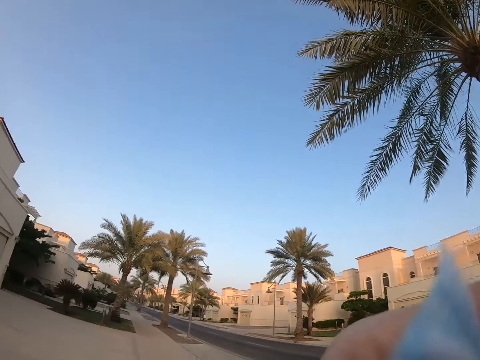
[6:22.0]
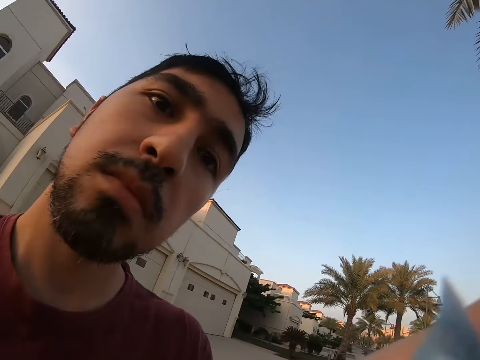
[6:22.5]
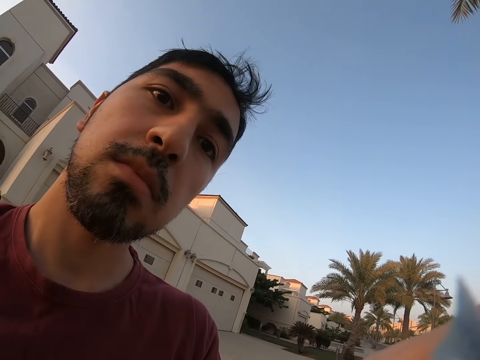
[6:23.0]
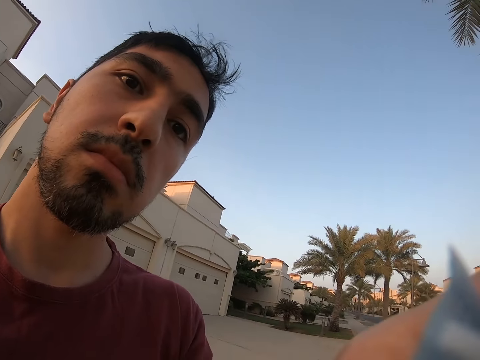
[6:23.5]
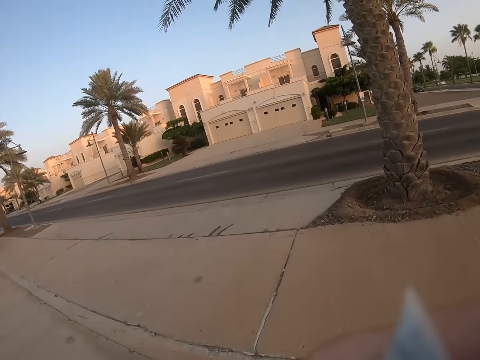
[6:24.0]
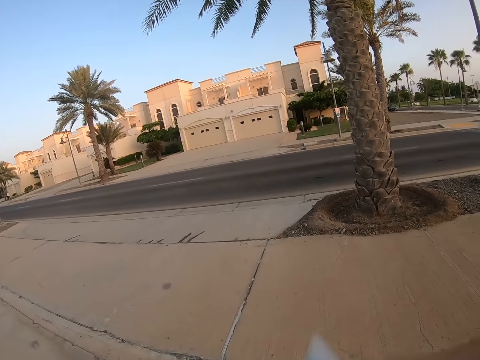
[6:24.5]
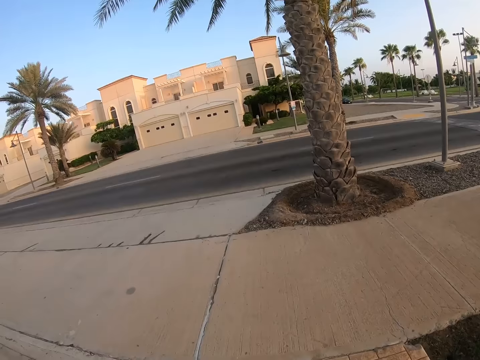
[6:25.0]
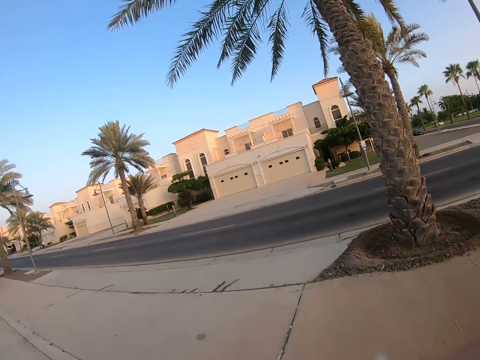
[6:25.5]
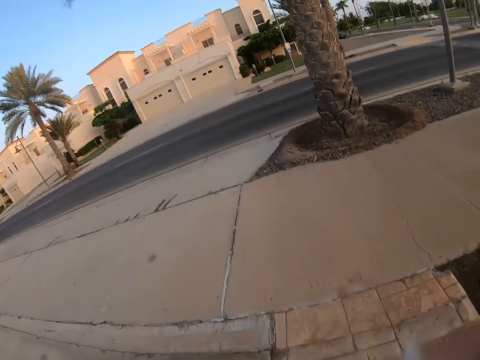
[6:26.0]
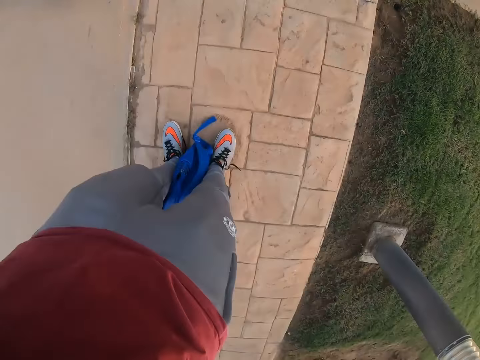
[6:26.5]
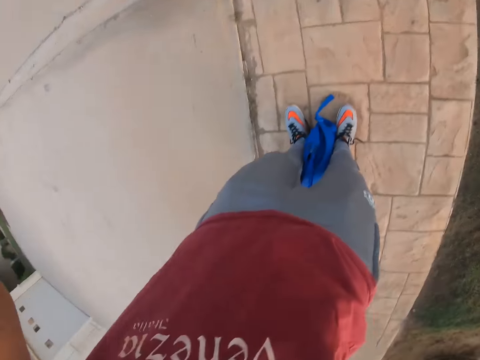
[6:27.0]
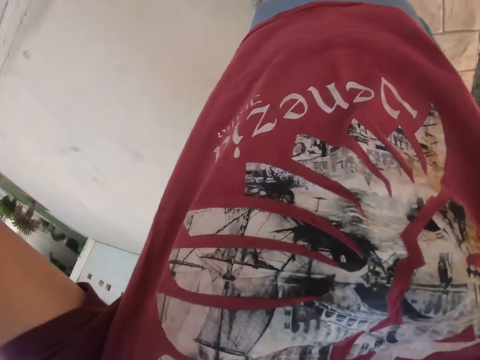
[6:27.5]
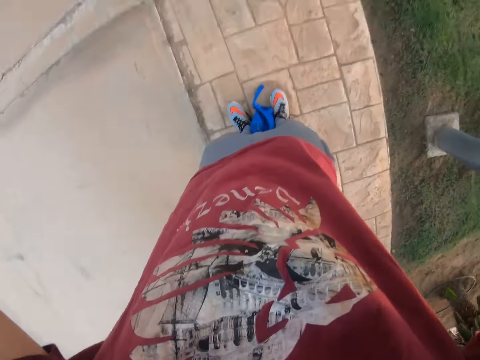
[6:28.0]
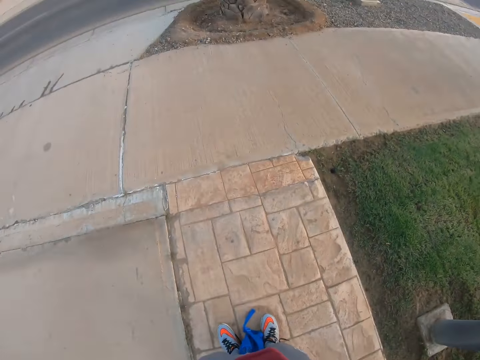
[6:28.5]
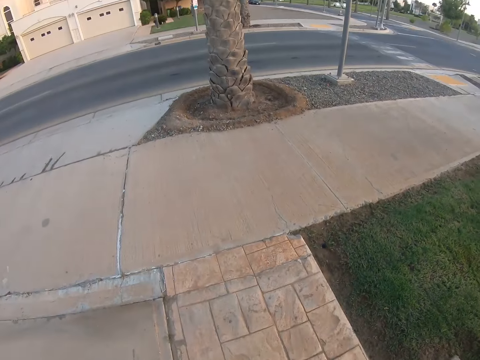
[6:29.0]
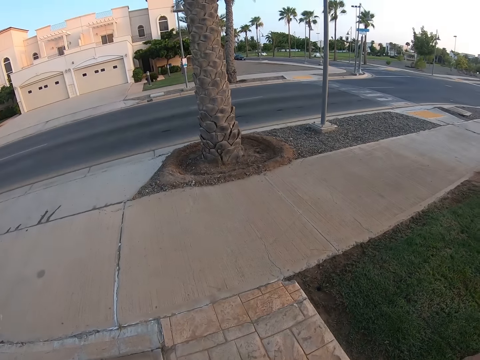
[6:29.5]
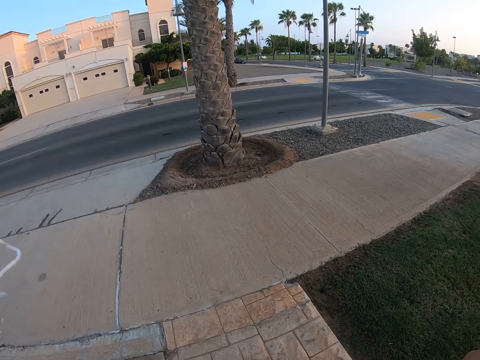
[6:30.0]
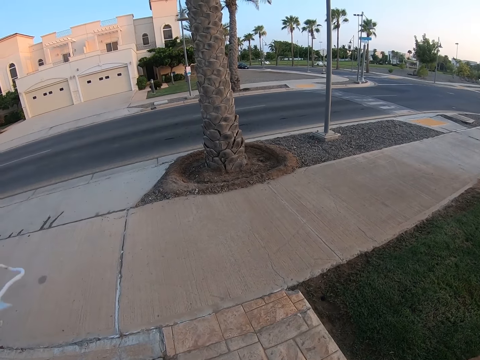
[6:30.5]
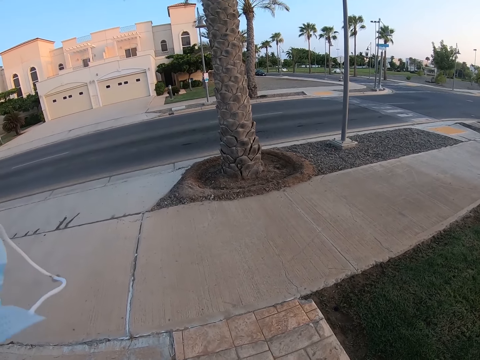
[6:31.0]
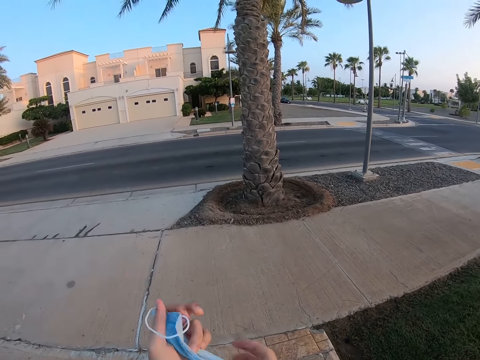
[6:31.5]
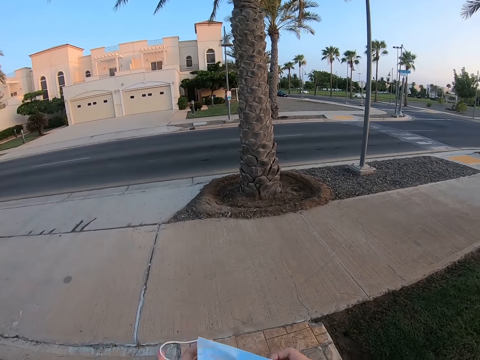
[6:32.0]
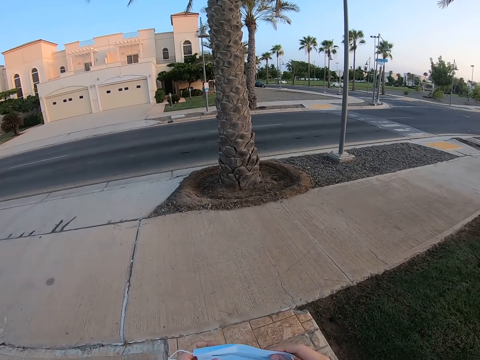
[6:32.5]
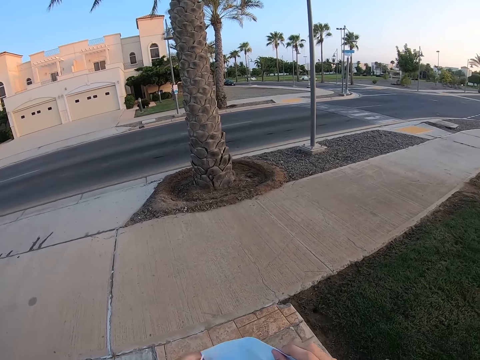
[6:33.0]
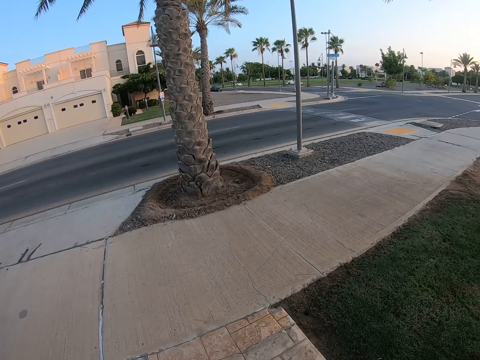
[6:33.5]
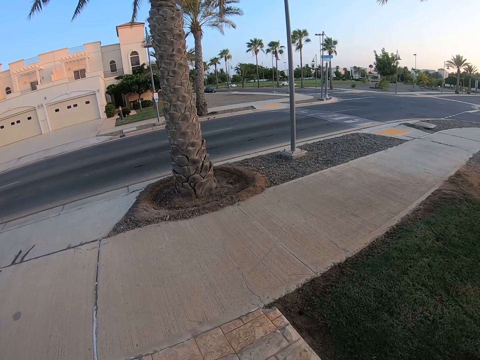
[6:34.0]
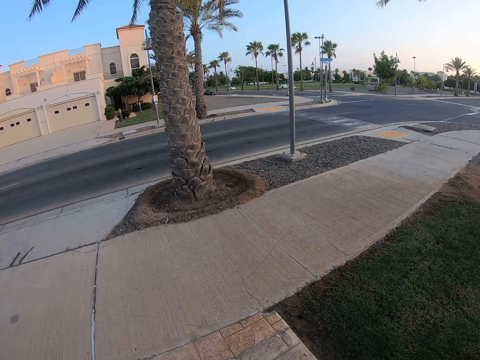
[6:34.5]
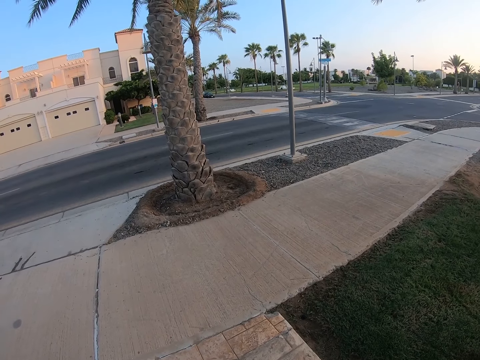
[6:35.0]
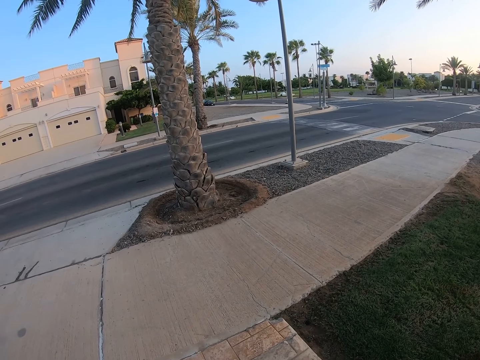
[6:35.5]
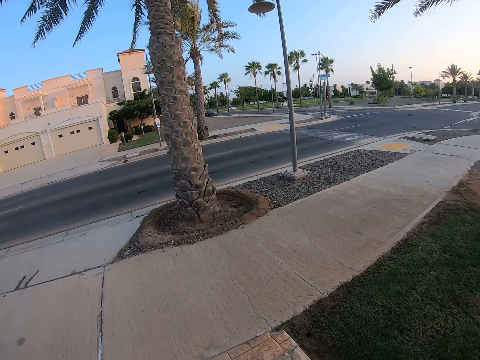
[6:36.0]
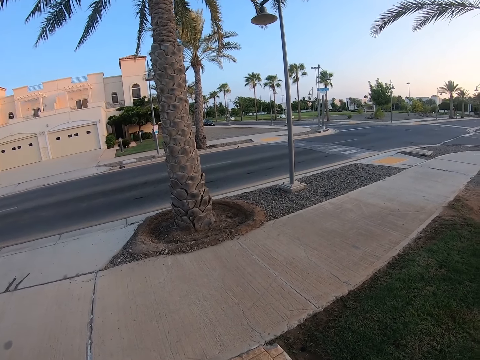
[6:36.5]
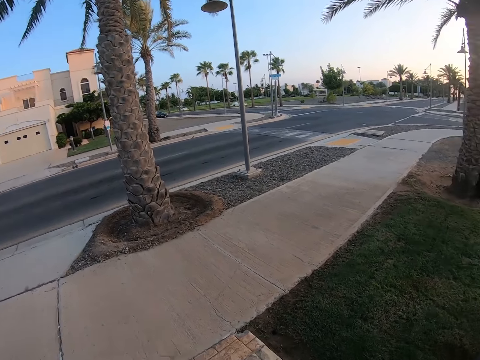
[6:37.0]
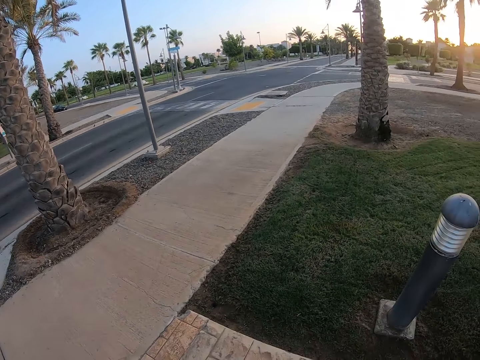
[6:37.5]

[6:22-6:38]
A man looks at the camera wearer. The camera wearer stands. They hold the mask. They wear the mask.

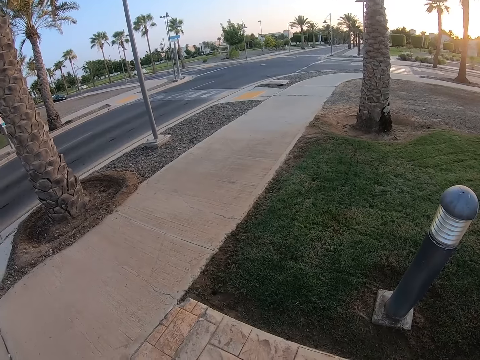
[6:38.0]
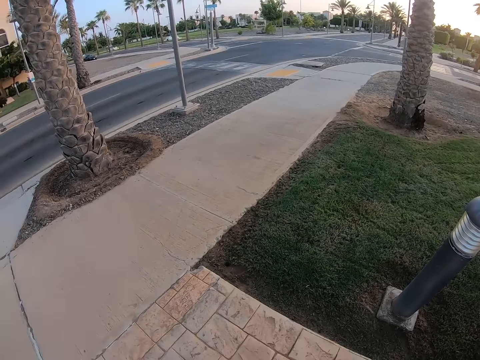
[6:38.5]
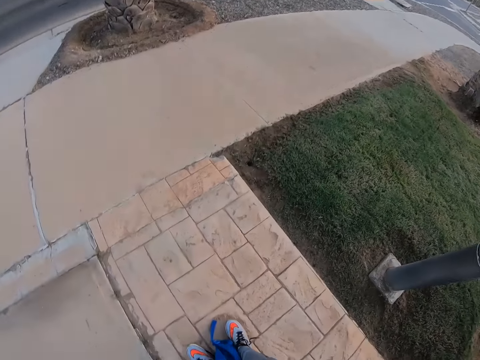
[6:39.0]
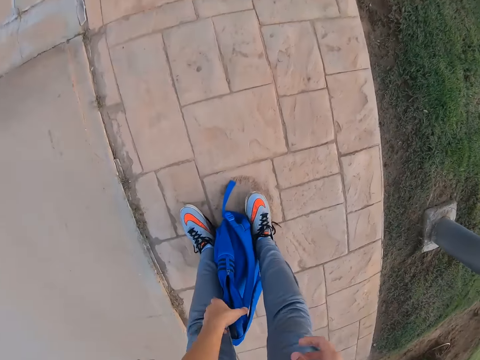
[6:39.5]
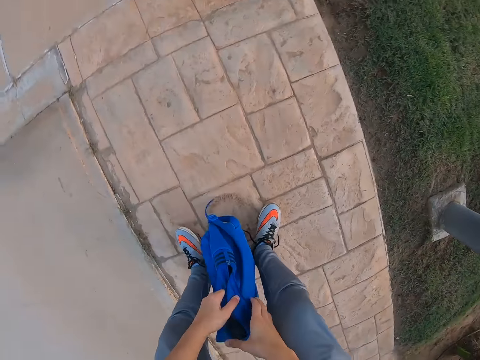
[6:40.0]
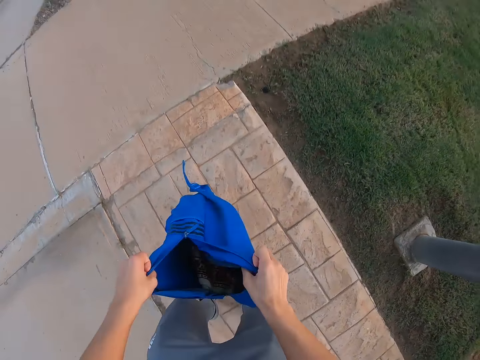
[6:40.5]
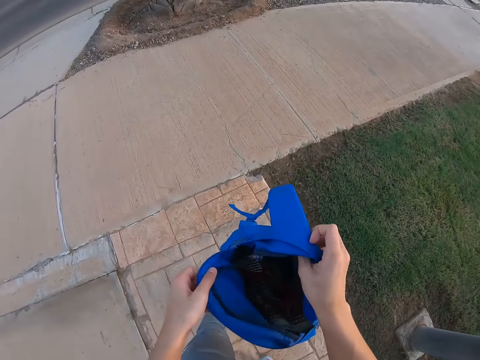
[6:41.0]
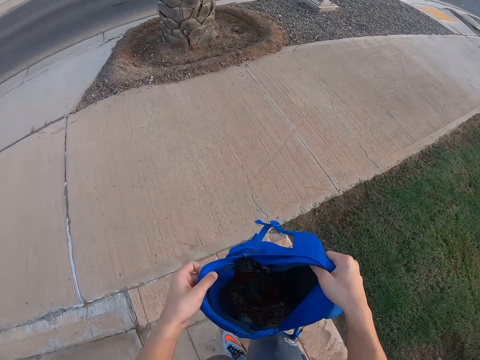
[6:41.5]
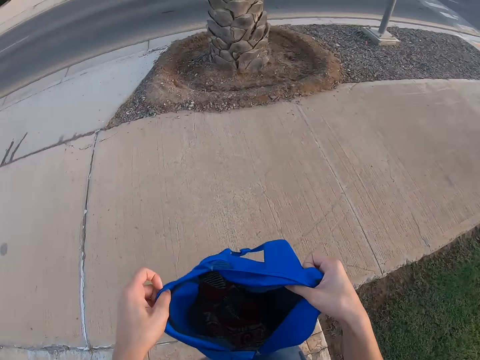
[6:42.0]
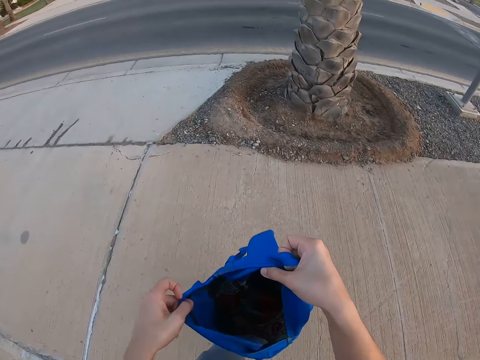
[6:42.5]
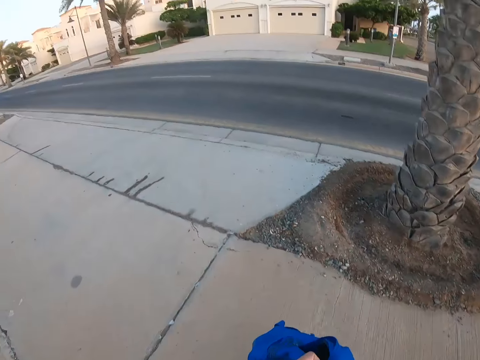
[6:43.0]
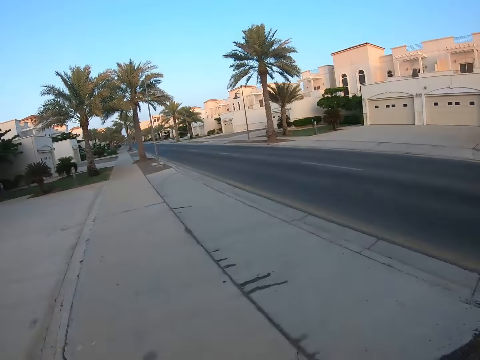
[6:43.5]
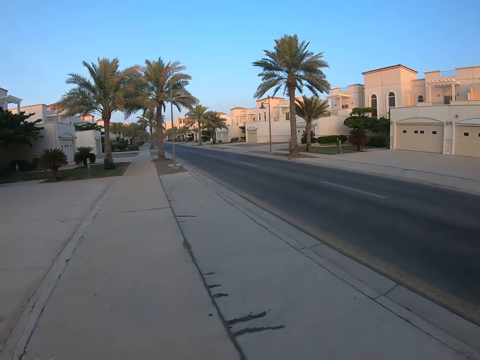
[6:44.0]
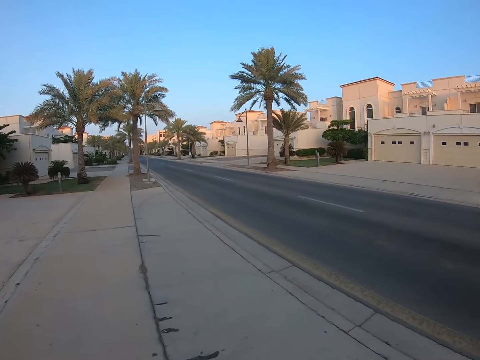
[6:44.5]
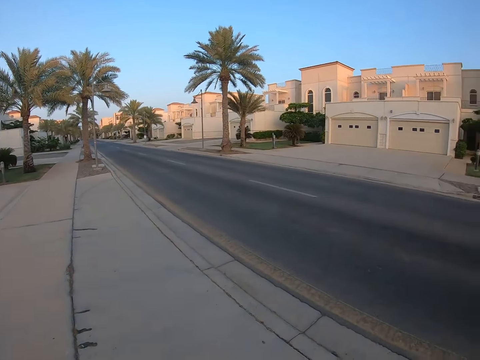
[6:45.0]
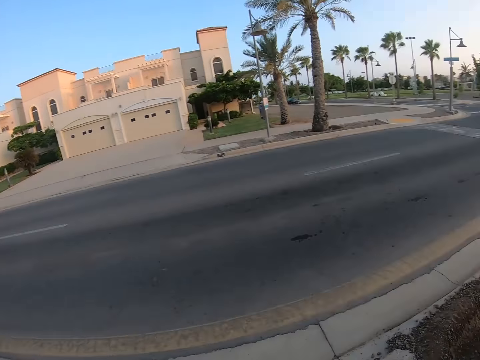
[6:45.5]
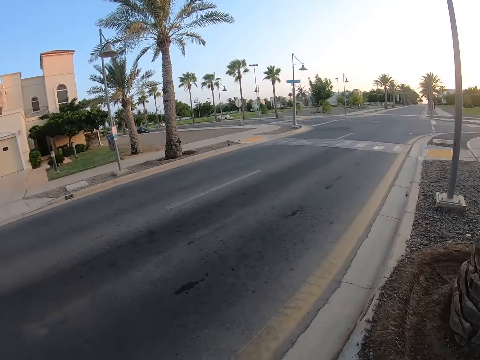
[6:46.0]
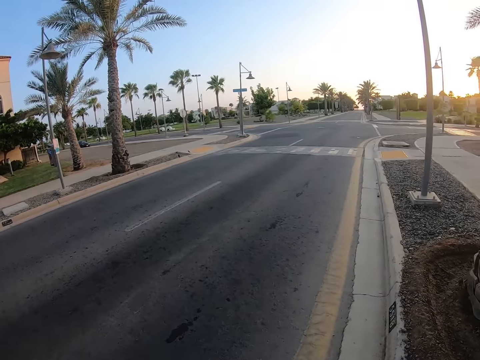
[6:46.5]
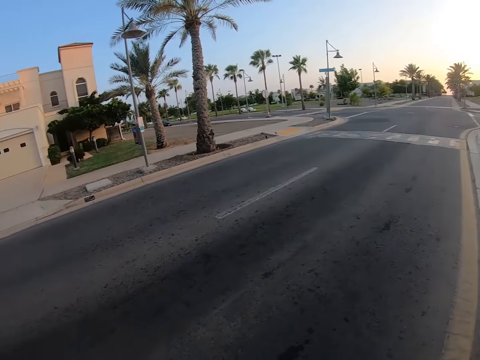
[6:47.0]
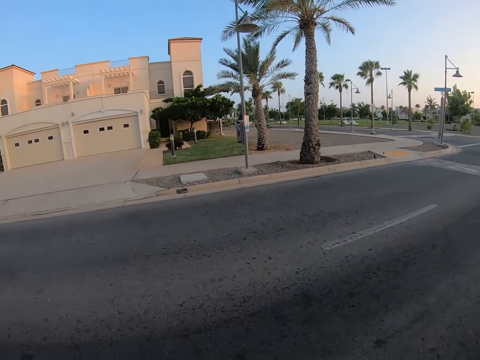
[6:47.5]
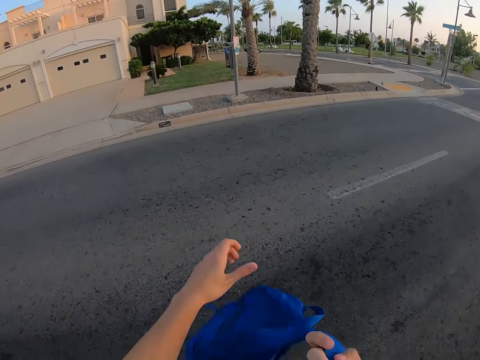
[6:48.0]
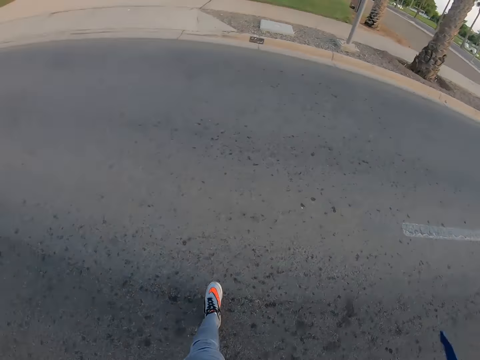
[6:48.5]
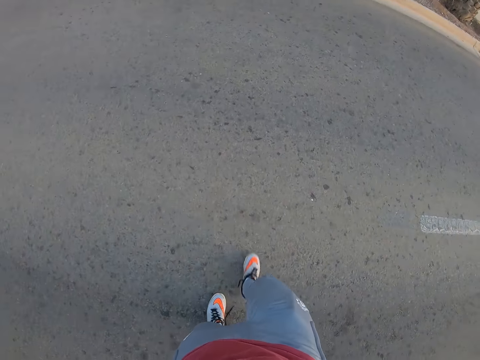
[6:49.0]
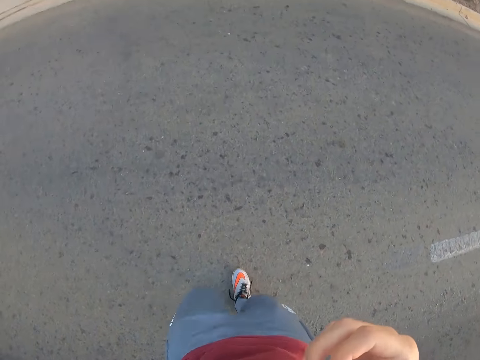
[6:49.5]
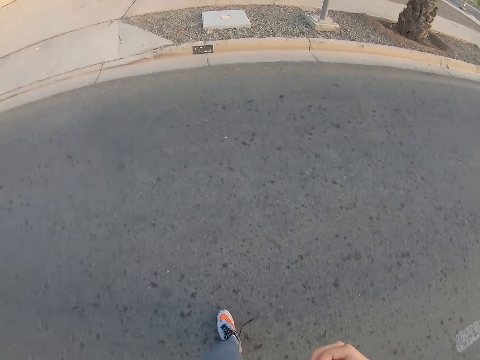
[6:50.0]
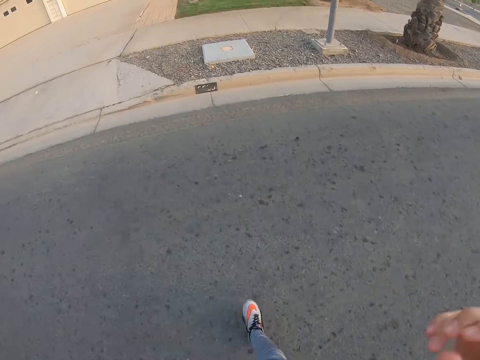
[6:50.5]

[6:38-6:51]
The camera wearer picks up the bag. They open the bag. They carry the bag. They walk around.
